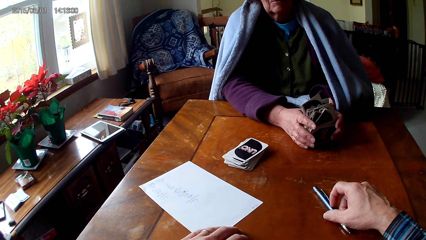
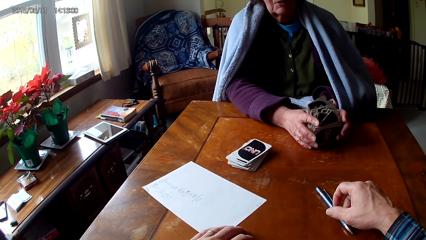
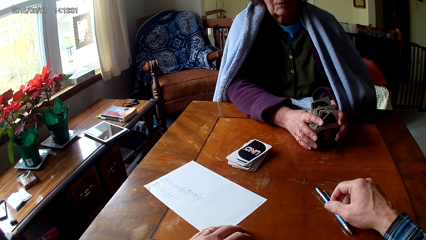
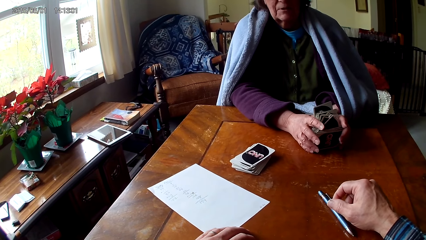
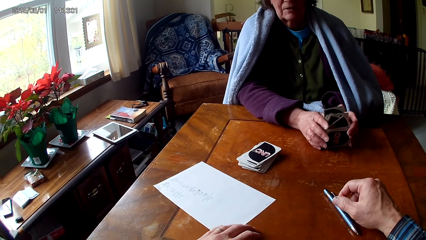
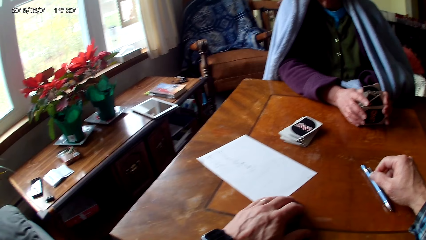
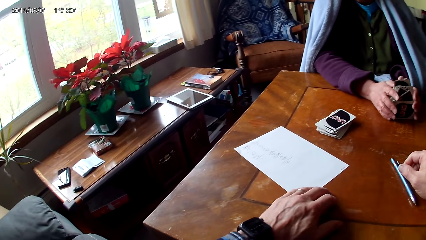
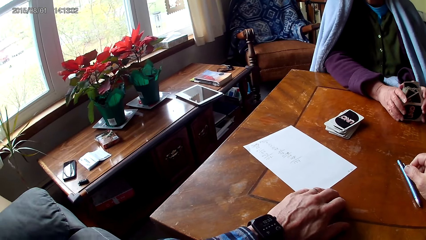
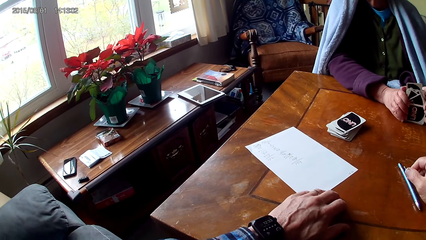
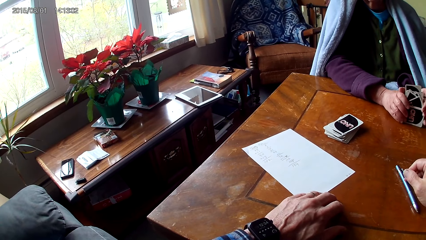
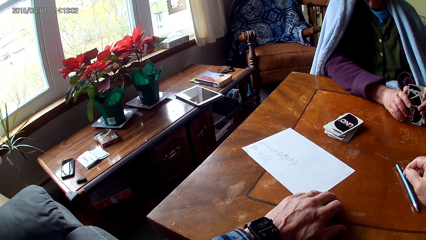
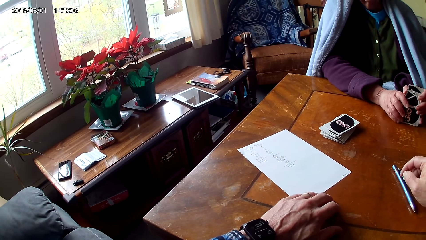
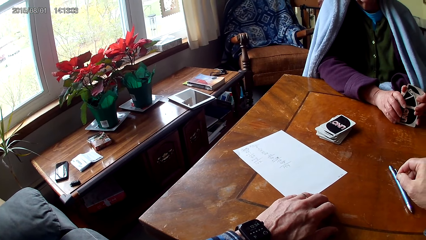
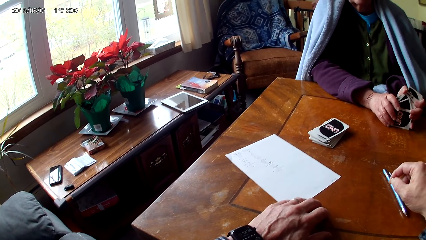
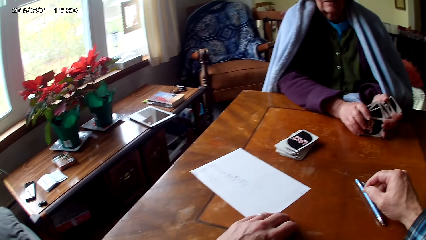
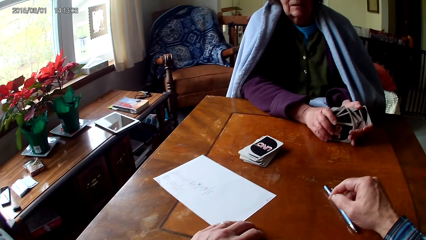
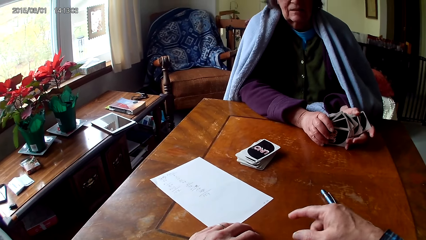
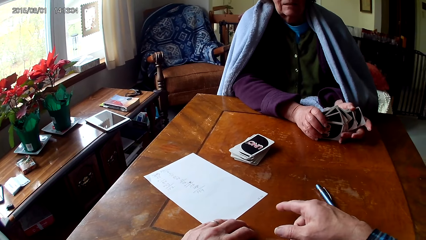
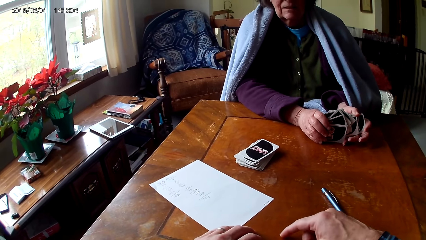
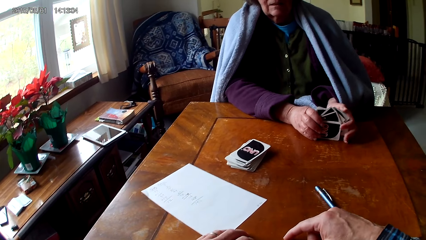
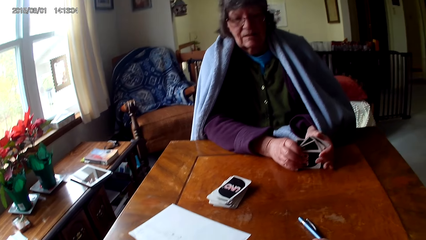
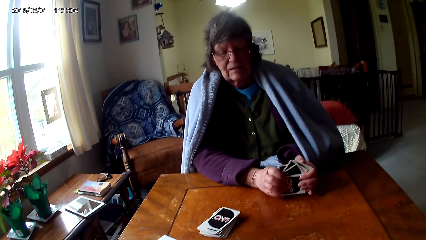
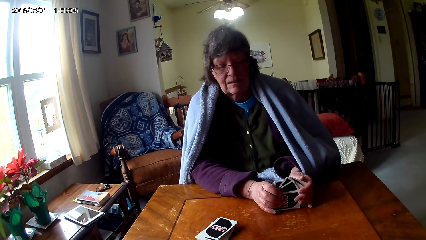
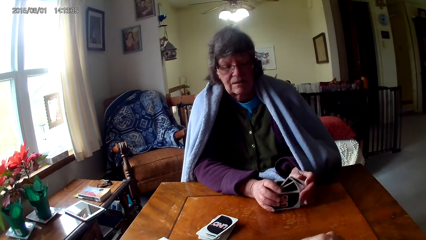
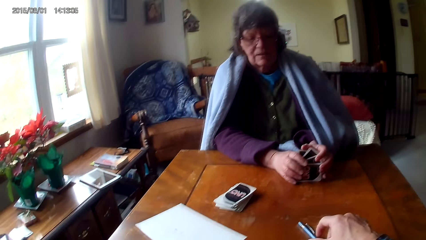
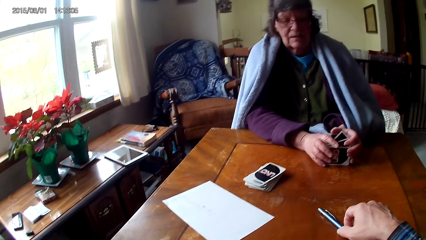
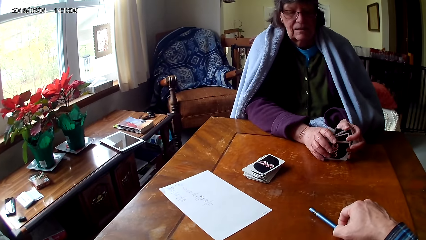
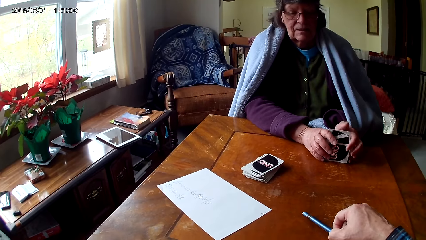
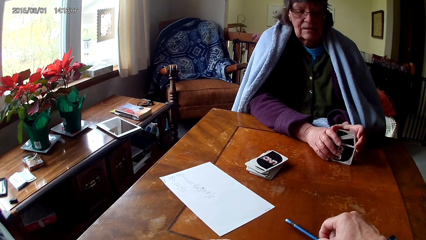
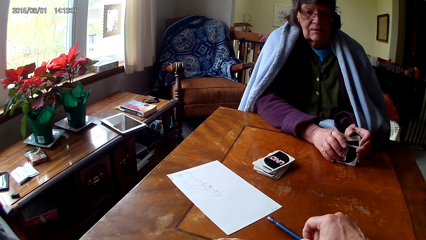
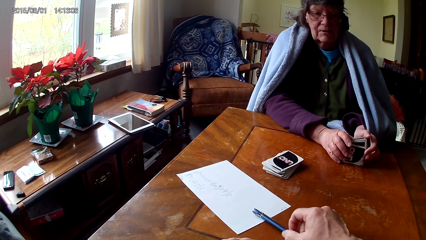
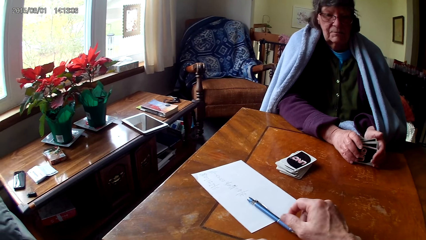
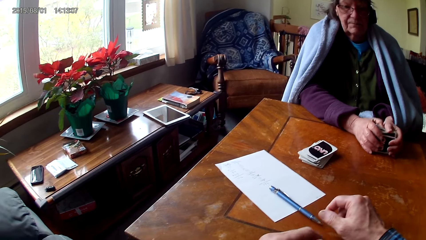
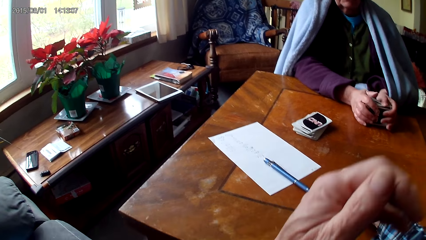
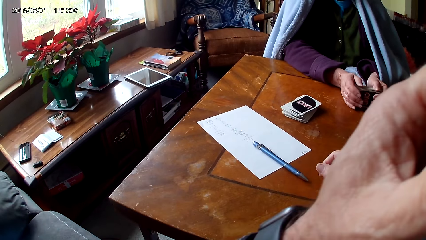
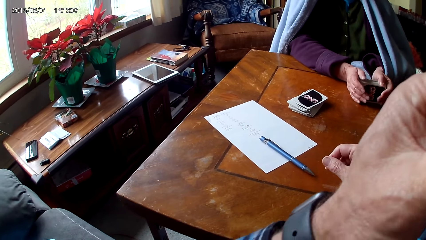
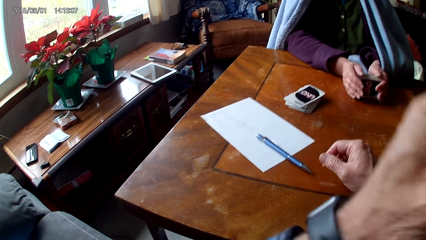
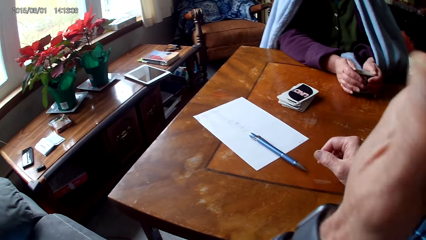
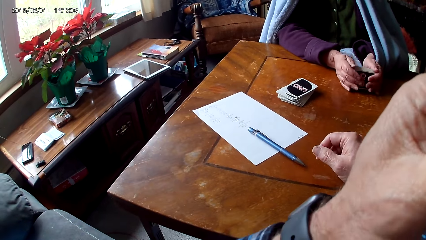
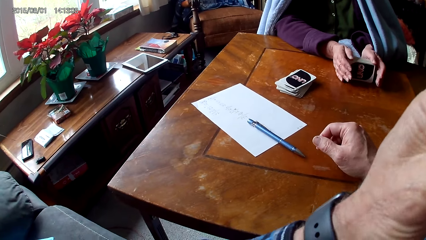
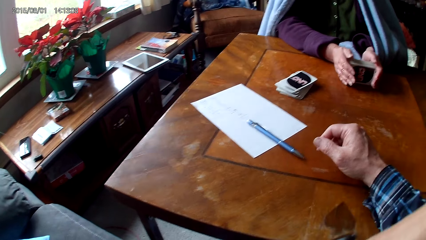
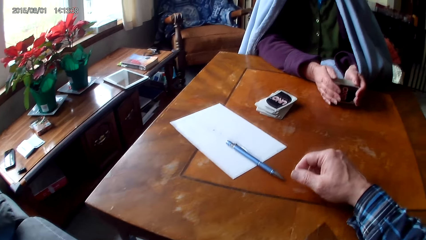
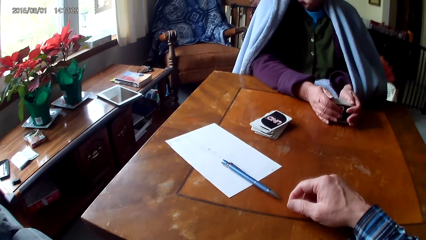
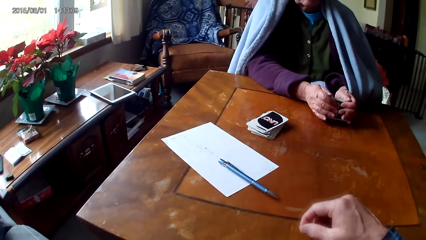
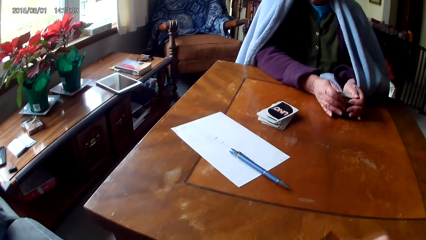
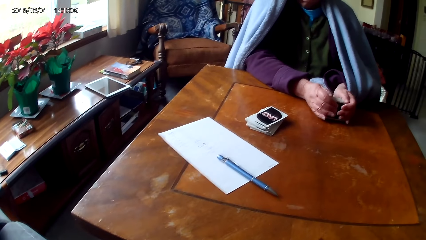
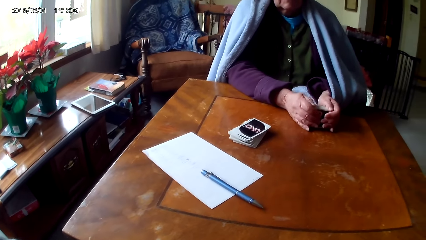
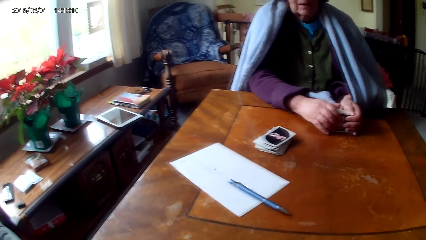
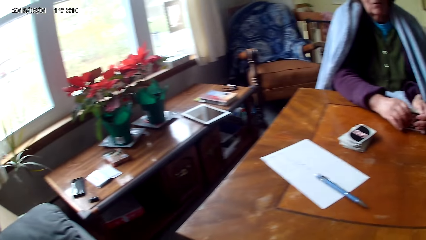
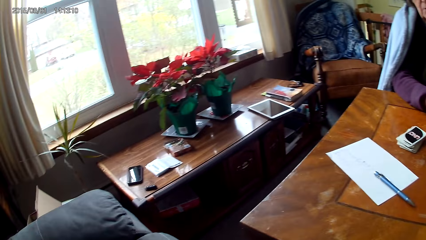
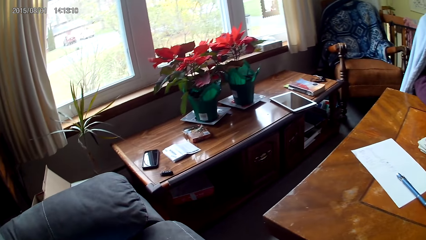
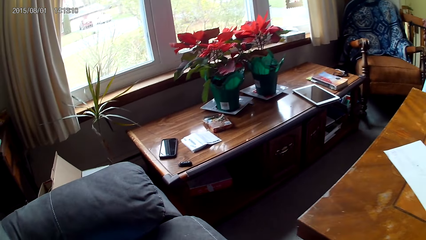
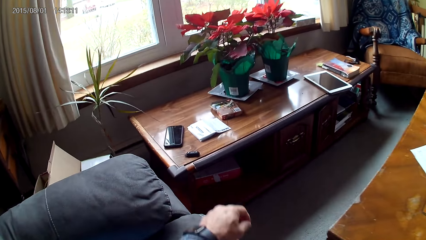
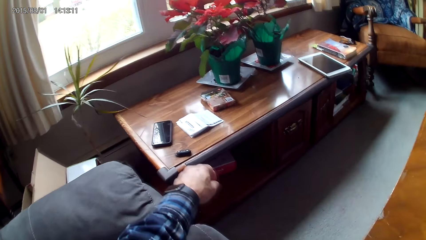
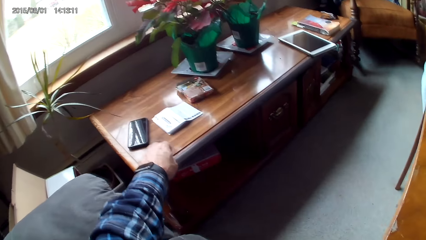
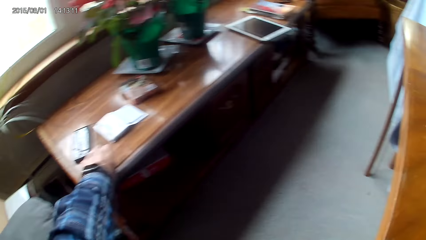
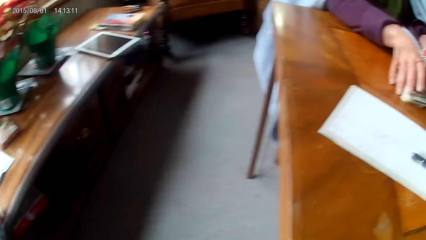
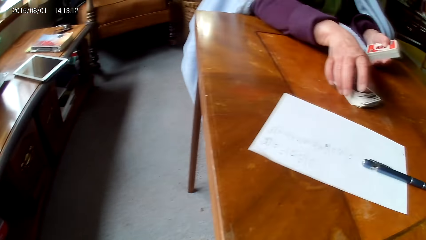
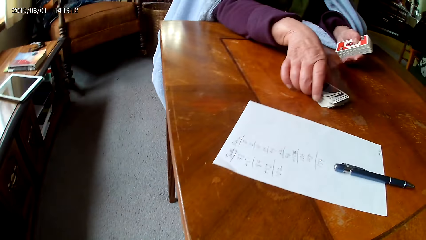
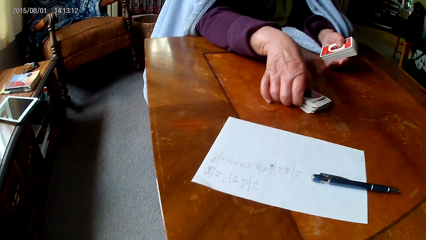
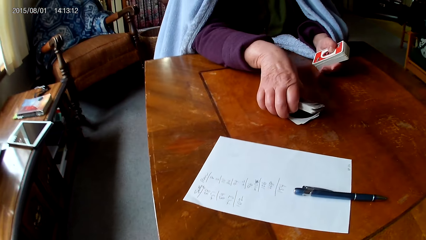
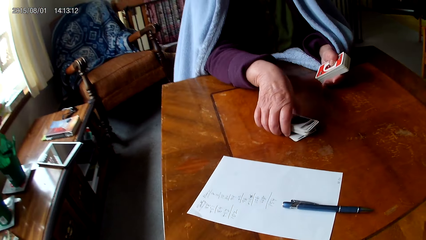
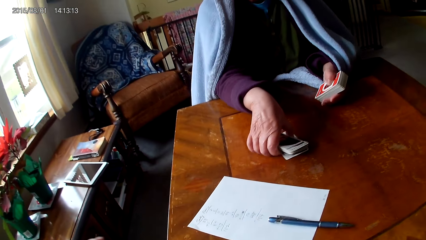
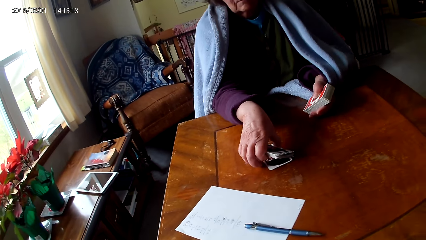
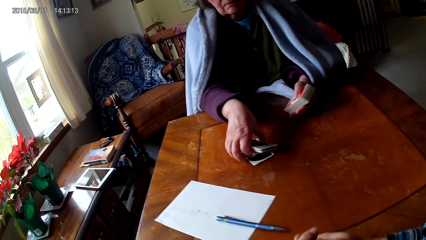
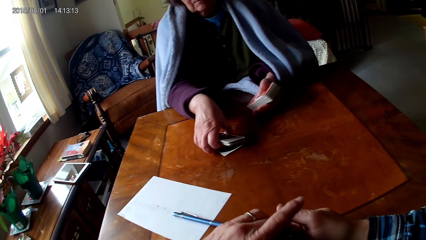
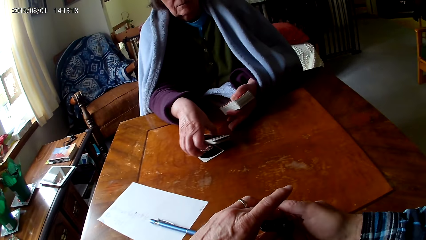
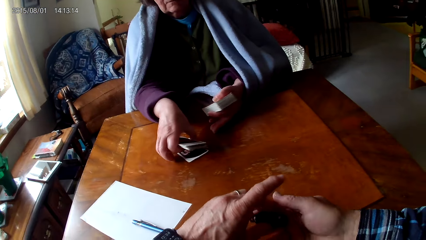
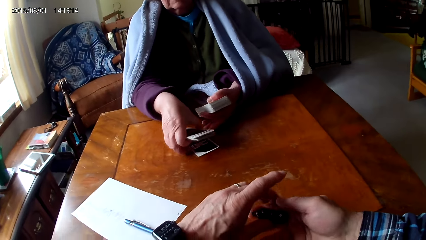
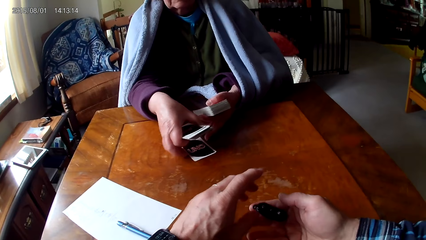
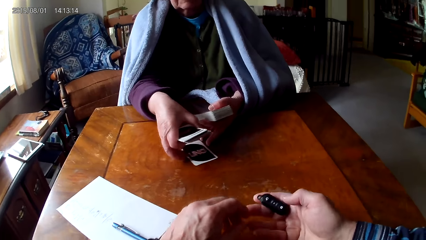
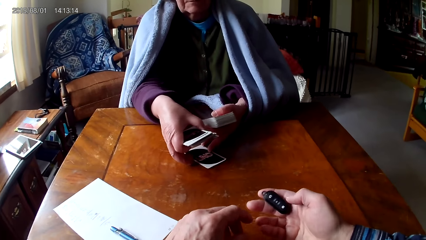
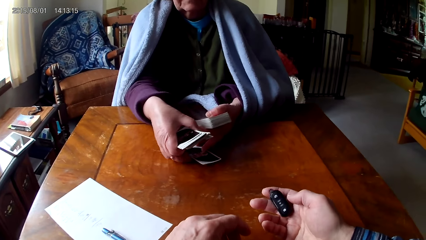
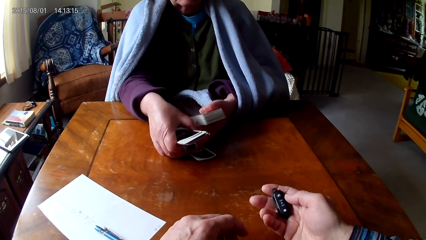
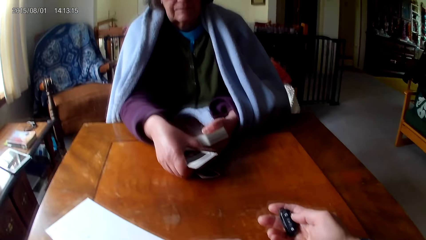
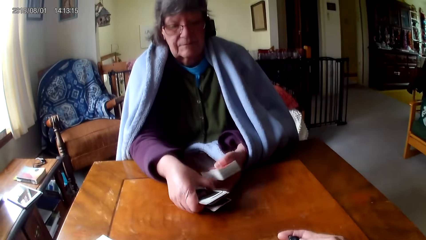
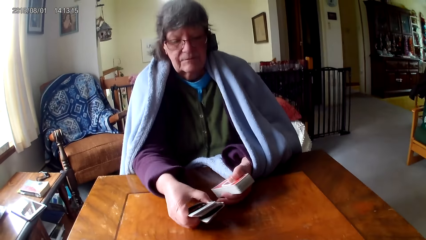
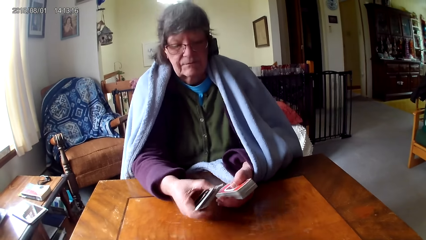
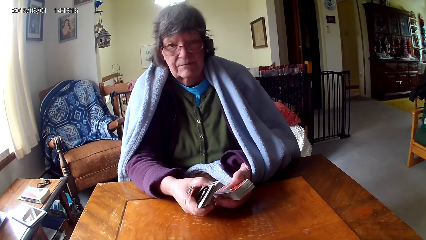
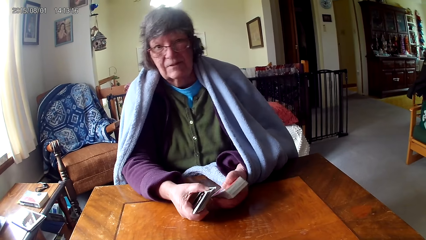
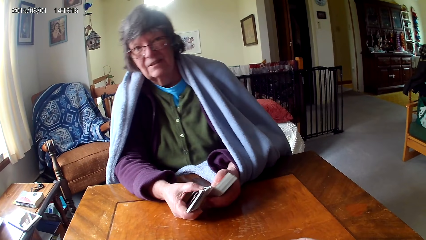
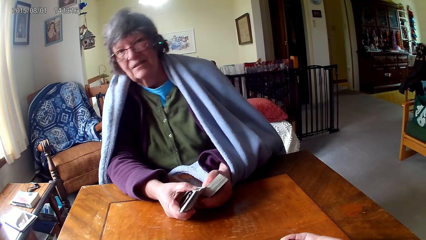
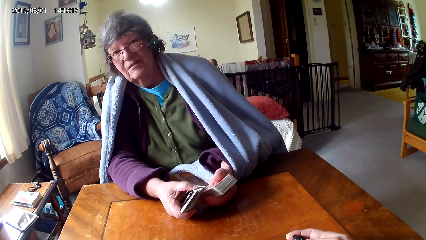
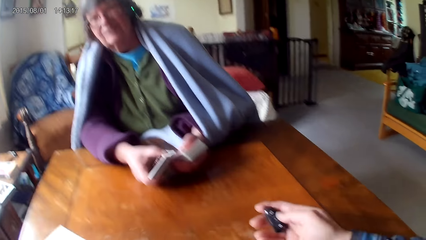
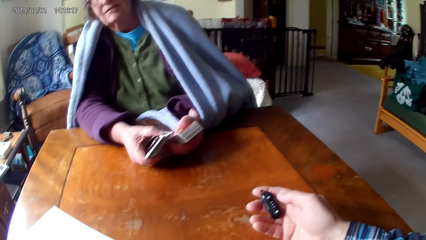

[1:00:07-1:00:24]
A woman arranges the cards. The camera wearer talks to the woman. The woman talks to the camera wearer. The camera wearer swipes the pen on the table. The woman arranges the cards. The camera wearer looks around. They hold a stick. They talk to the woman.
